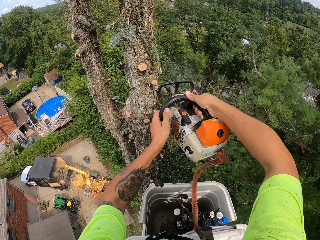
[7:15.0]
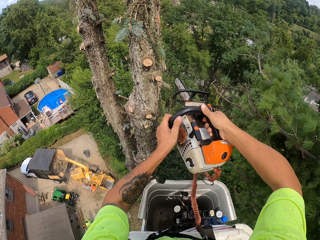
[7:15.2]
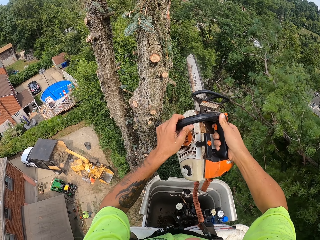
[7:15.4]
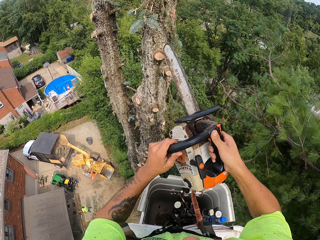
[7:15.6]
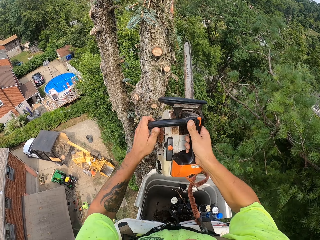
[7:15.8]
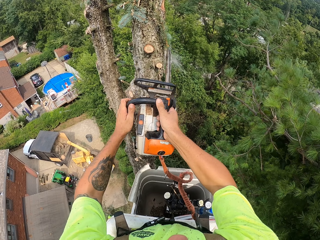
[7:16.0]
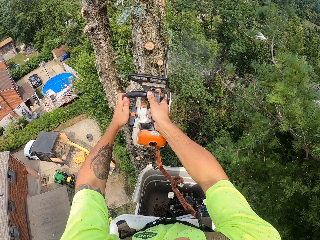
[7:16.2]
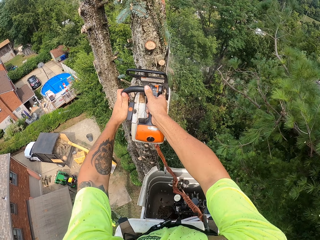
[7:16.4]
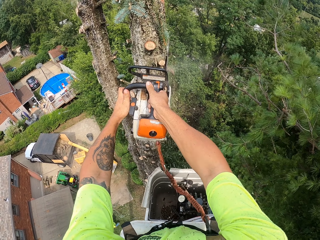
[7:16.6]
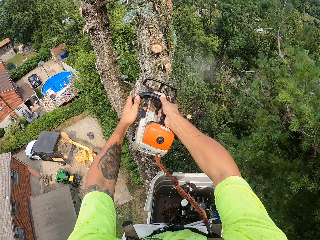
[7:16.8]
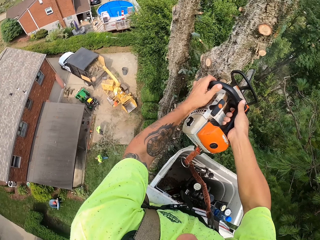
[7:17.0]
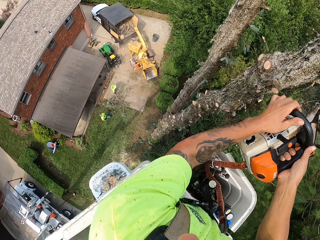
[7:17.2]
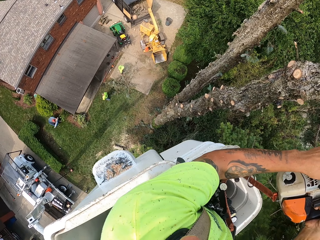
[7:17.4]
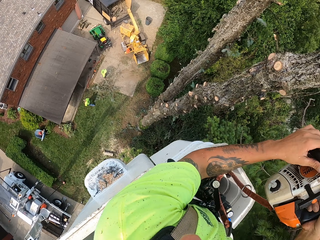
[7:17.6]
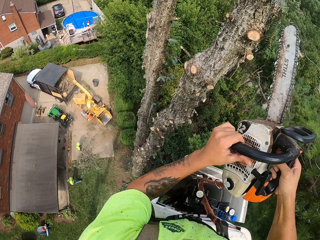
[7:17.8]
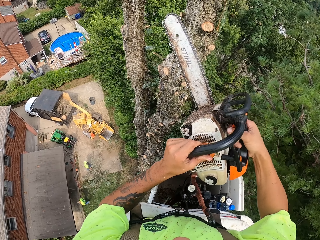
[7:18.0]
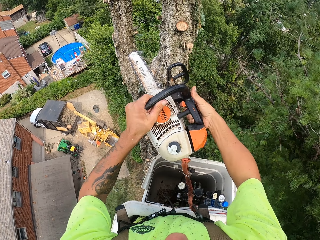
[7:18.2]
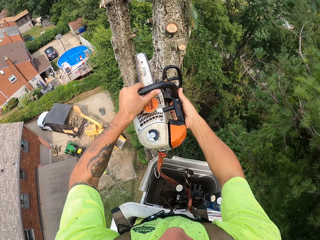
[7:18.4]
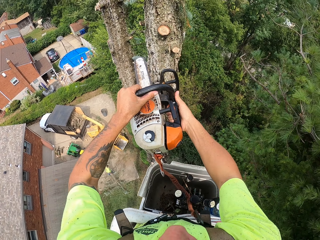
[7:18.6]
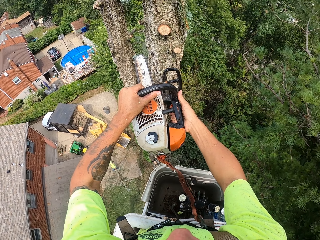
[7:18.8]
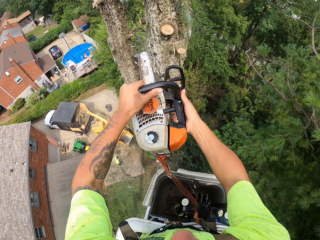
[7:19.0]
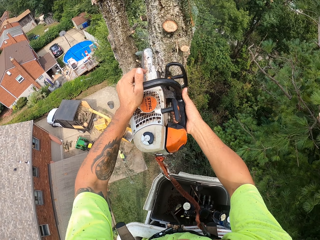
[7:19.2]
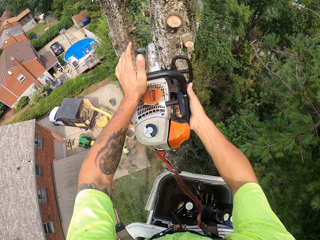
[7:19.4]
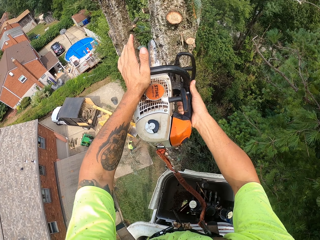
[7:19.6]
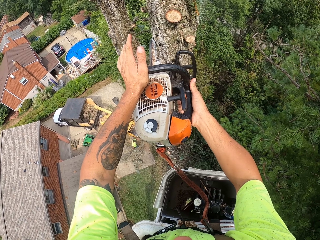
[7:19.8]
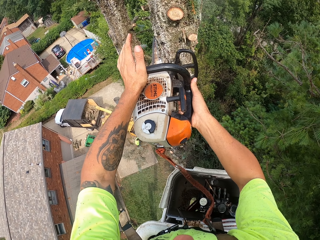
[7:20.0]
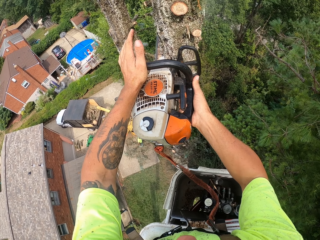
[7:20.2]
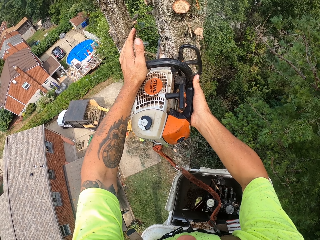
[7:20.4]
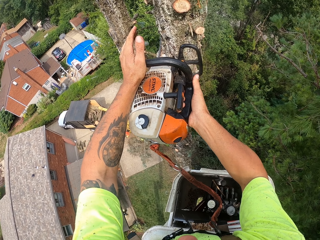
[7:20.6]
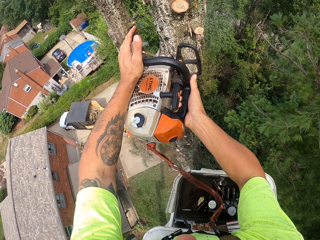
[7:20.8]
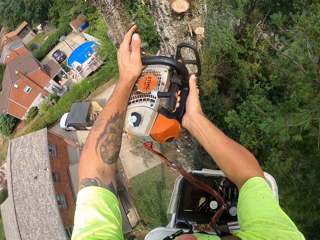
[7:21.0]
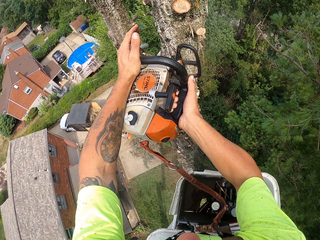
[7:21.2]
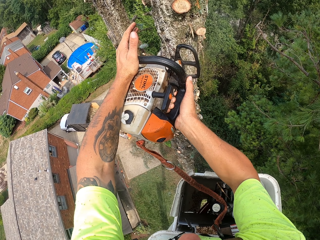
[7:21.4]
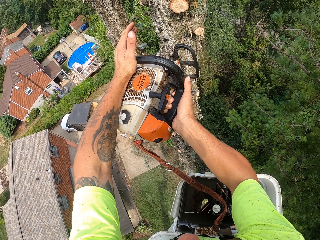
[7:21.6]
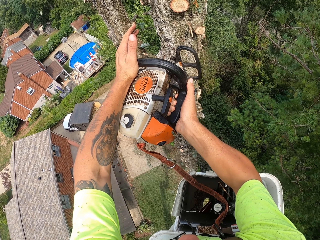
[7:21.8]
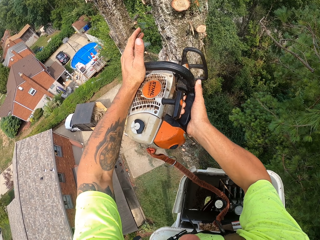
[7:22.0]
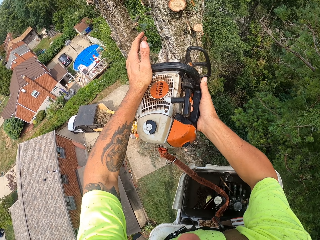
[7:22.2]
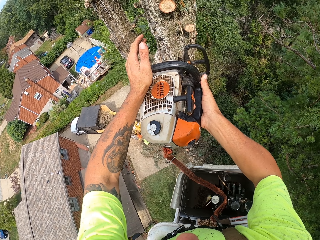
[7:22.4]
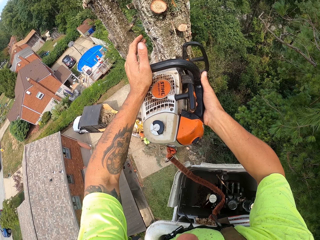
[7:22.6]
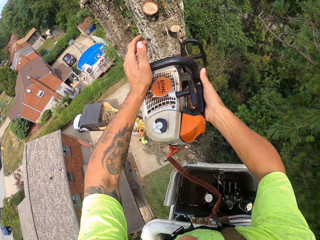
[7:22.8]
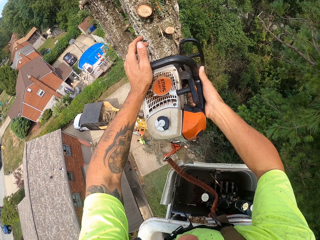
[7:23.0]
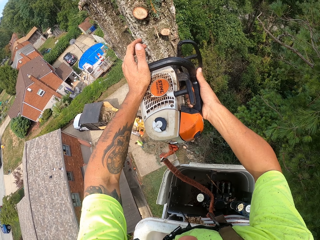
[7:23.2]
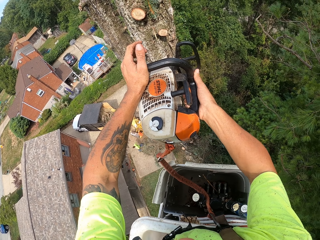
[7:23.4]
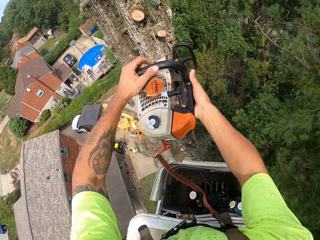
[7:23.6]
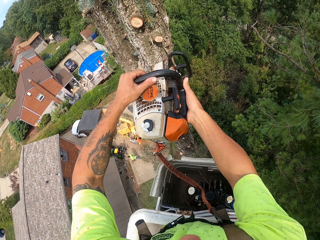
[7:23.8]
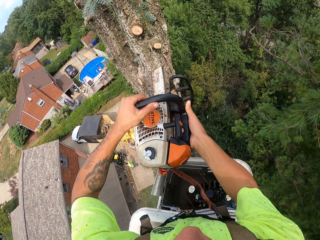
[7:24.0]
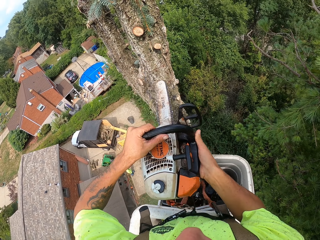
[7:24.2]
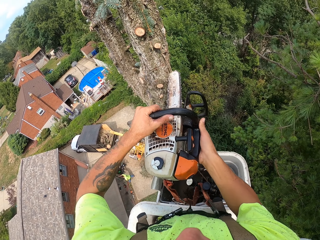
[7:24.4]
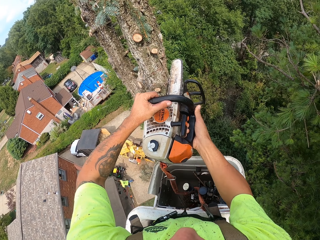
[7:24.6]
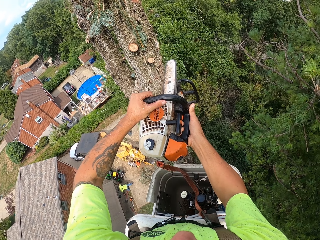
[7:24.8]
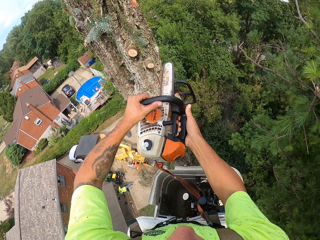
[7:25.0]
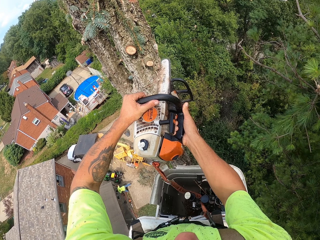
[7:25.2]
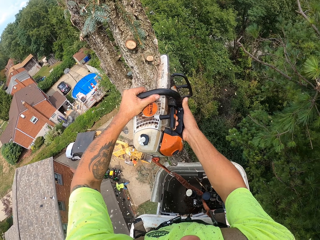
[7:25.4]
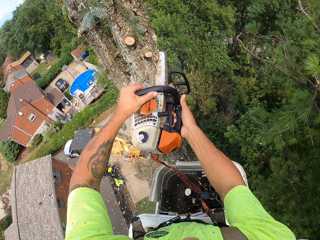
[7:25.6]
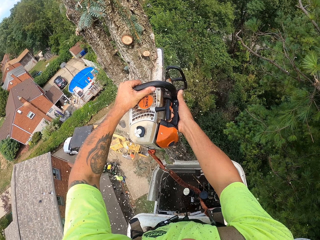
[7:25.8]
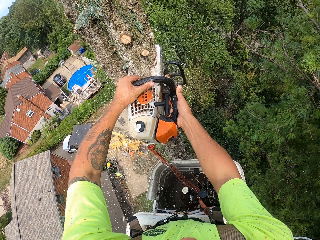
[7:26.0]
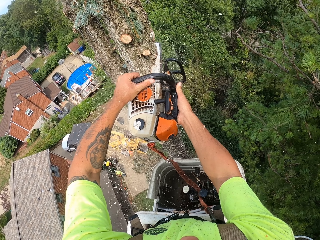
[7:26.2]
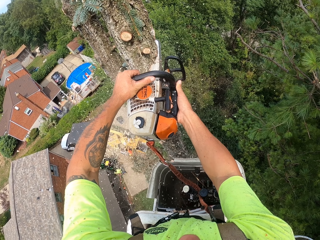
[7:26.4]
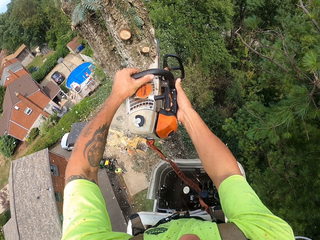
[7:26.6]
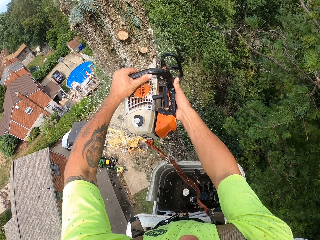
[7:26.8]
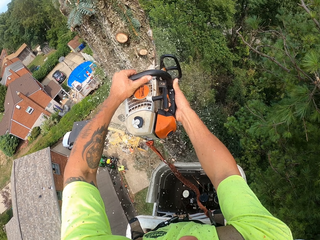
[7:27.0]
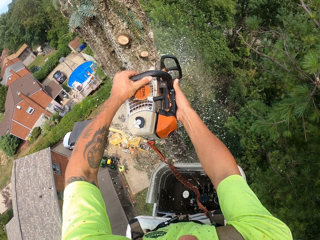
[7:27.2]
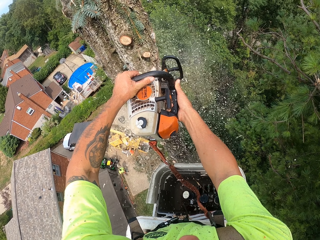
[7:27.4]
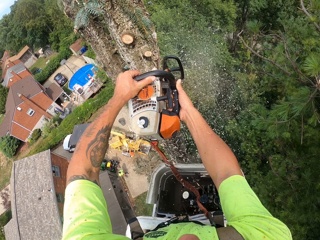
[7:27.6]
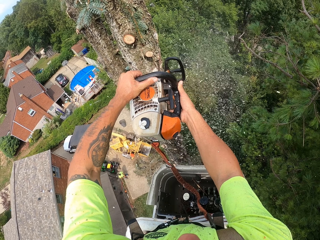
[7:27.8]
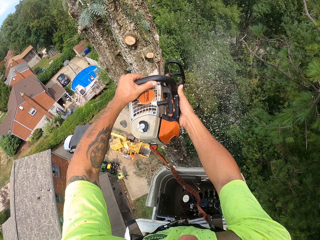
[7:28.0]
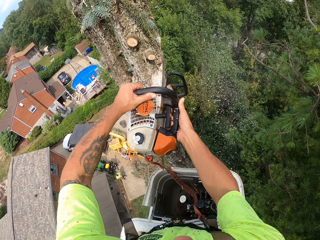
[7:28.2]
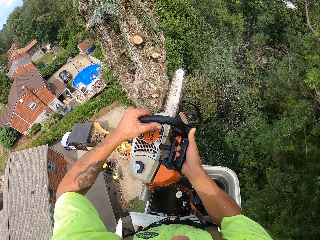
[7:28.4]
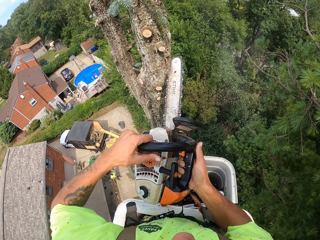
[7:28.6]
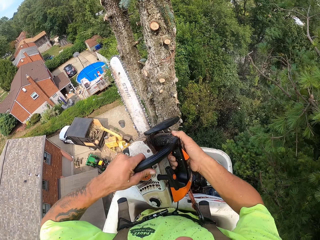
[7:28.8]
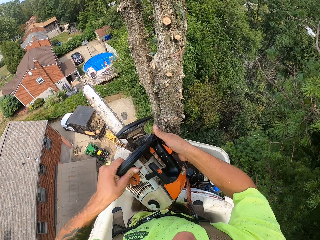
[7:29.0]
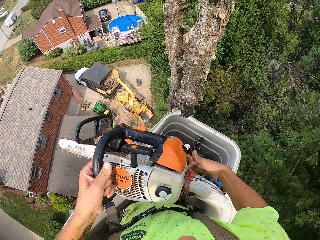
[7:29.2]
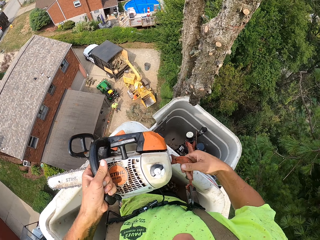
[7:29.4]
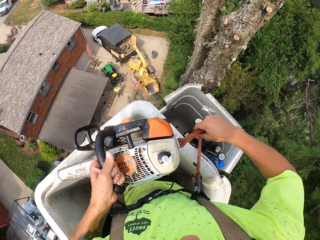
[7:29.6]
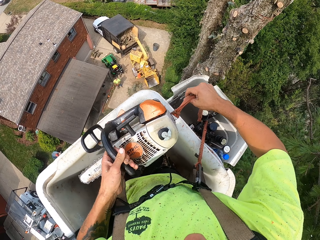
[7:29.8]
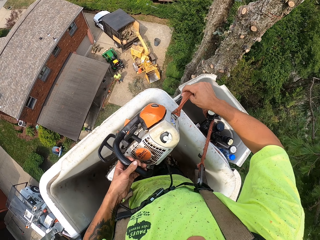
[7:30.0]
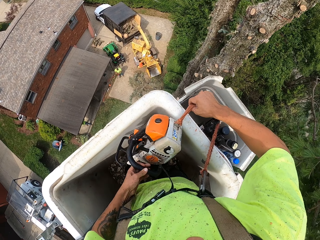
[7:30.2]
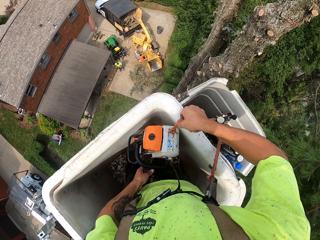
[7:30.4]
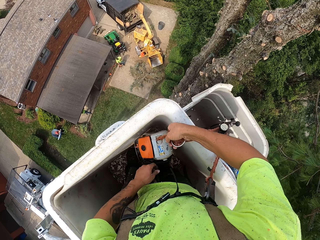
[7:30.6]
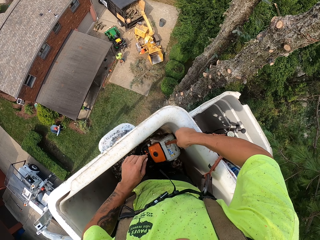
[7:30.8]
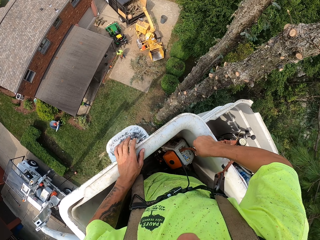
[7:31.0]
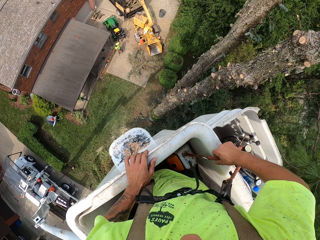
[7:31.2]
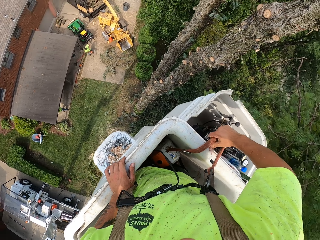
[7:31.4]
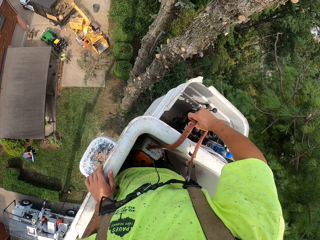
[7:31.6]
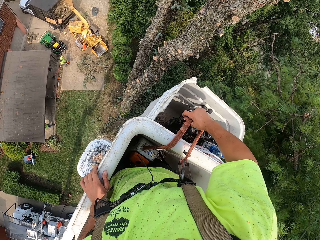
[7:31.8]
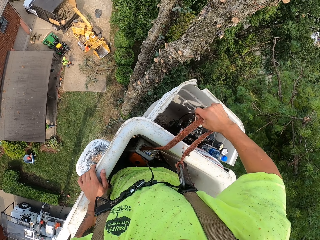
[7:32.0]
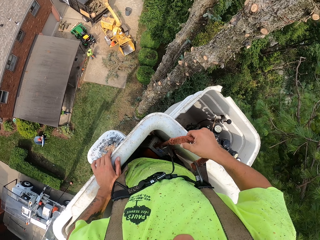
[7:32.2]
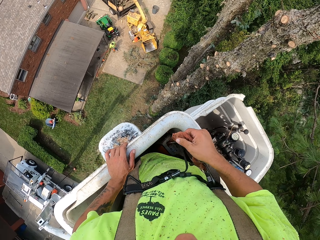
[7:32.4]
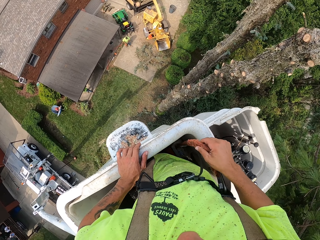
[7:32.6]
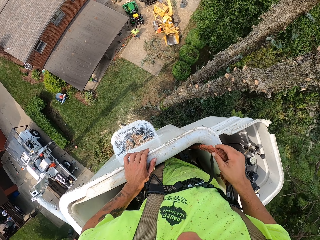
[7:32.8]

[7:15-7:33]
The camera wearer cuts into the tree trunk with the chainsaw in both hands. He drops the chainsaw into the aerial boom lift with both hands. He holds a rope.

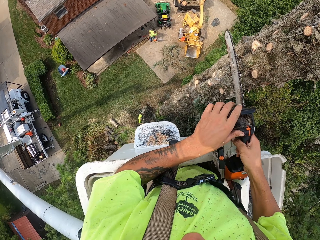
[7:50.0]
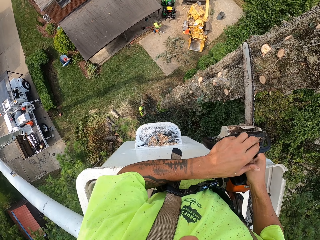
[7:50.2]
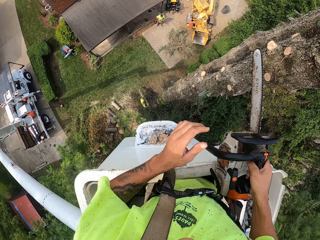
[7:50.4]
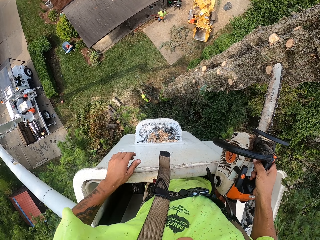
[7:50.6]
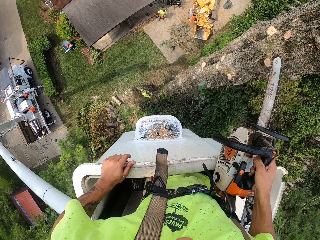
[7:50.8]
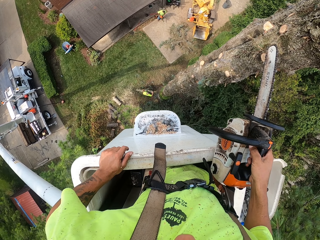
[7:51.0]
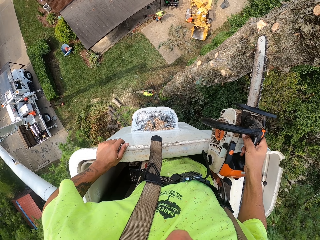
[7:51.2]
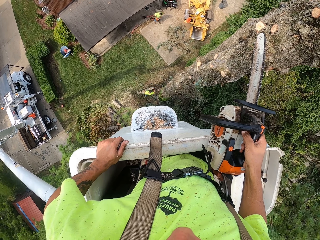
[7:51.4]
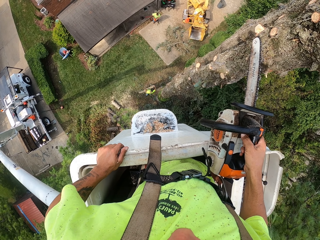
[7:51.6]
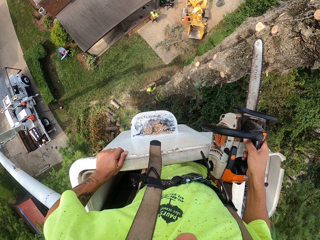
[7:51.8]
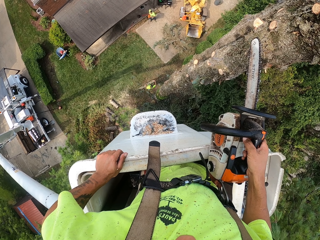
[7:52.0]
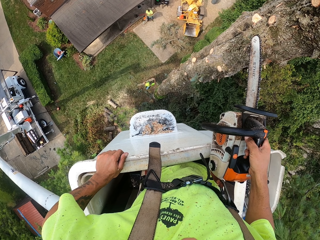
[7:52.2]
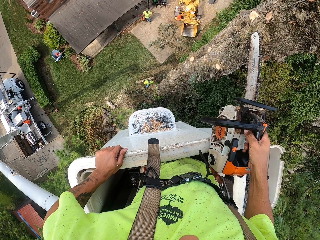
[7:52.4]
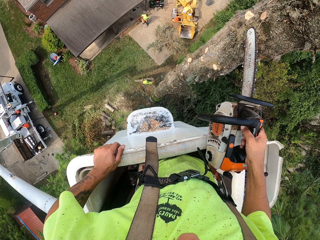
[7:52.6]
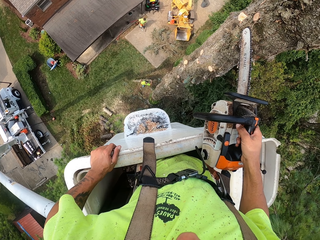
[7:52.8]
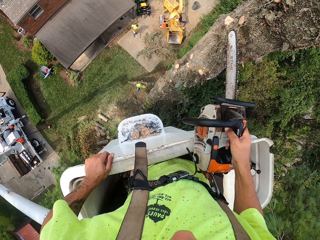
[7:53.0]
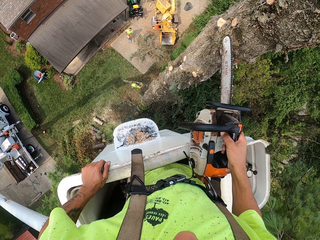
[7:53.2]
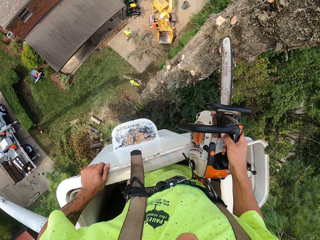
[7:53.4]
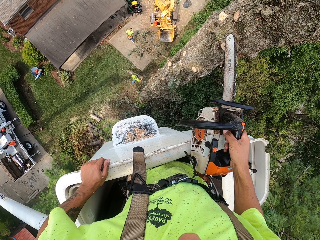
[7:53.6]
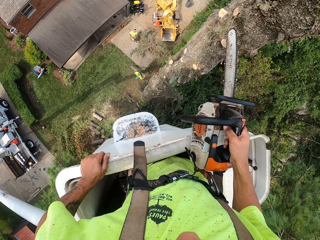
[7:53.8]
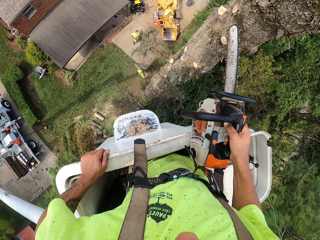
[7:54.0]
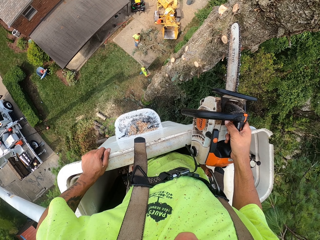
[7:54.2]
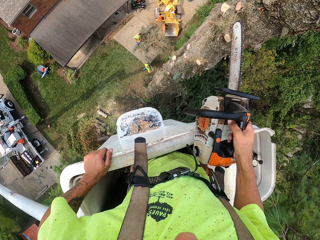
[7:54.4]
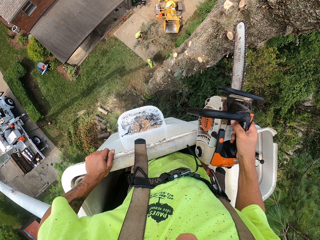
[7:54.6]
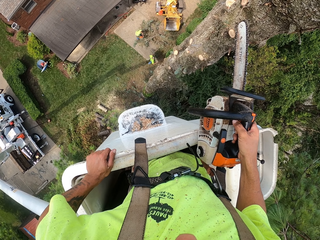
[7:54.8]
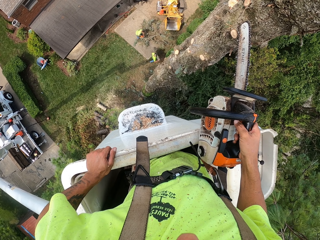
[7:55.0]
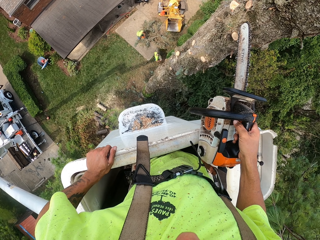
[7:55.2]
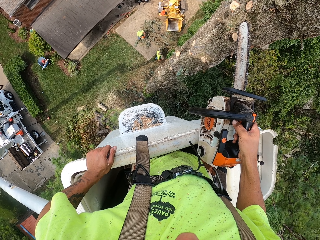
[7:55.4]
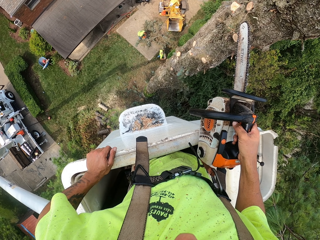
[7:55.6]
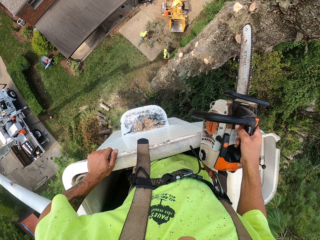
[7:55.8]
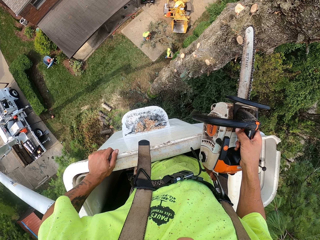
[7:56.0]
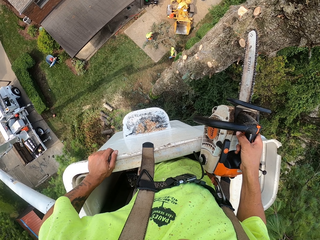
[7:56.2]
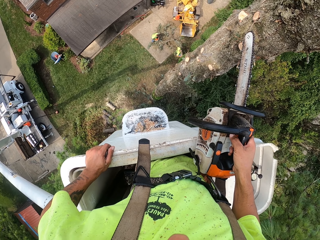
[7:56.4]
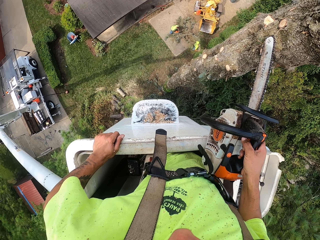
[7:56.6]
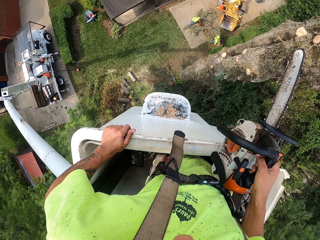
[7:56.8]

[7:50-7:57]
The camera wearer holds the chainsaw with his right hand. He rests the power saw on the tree.
